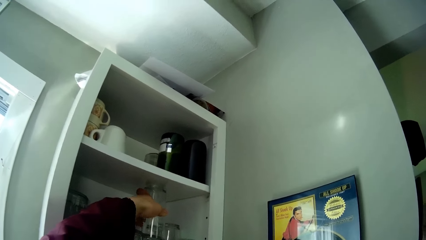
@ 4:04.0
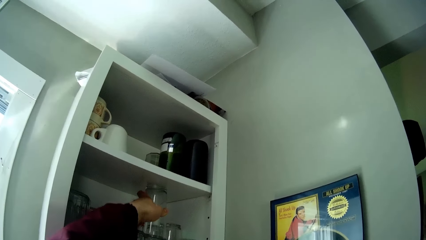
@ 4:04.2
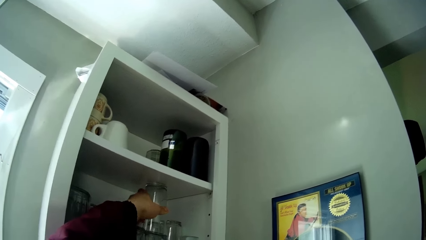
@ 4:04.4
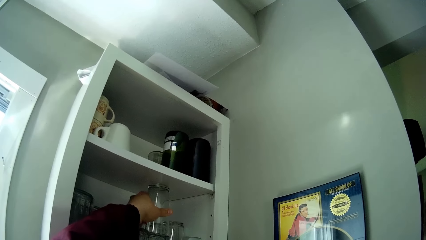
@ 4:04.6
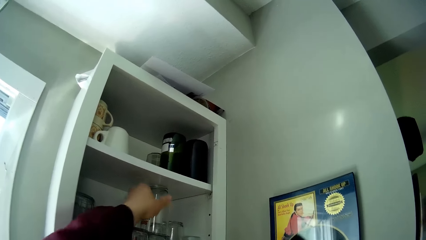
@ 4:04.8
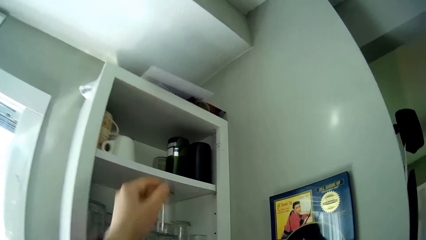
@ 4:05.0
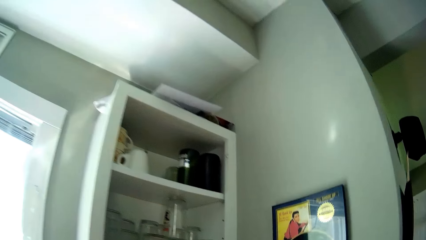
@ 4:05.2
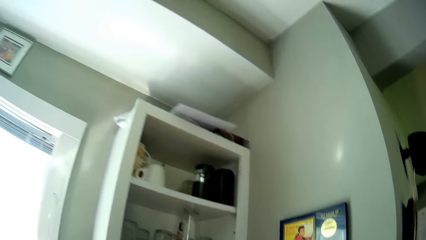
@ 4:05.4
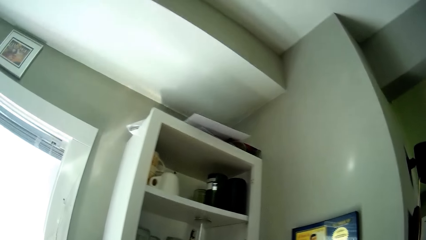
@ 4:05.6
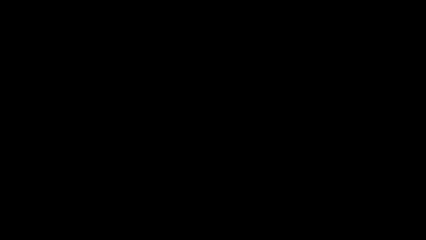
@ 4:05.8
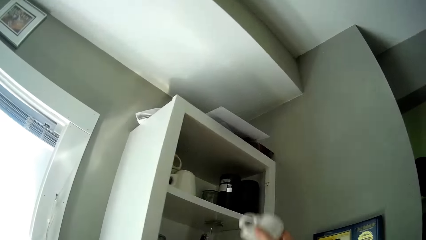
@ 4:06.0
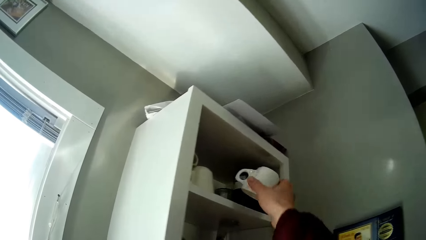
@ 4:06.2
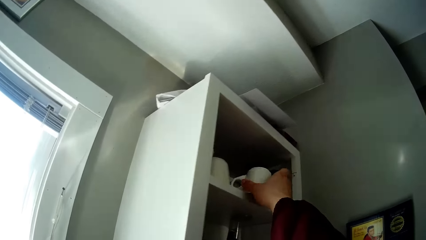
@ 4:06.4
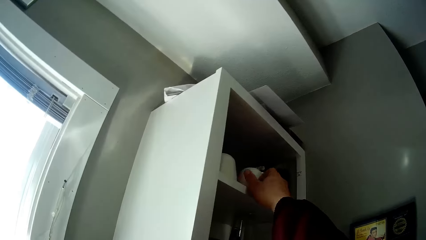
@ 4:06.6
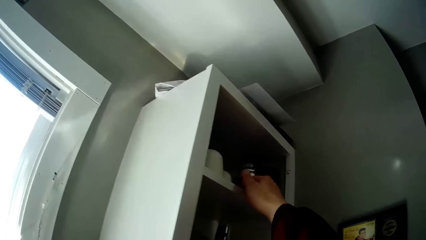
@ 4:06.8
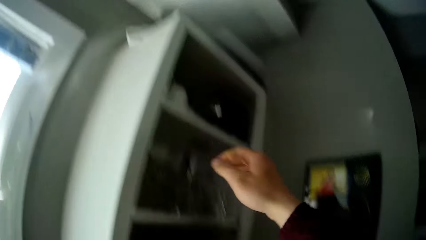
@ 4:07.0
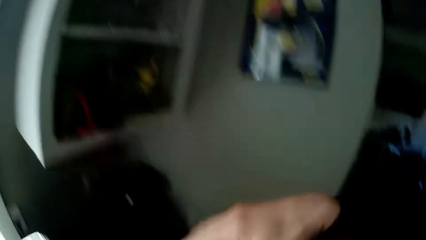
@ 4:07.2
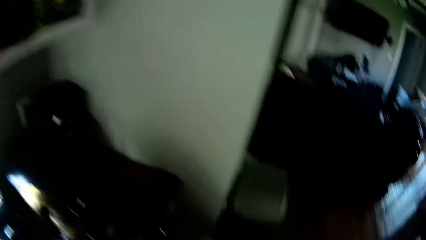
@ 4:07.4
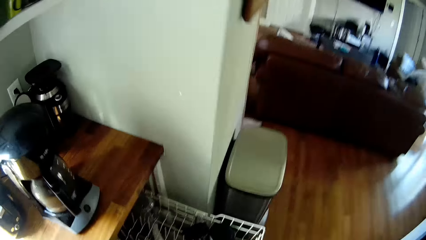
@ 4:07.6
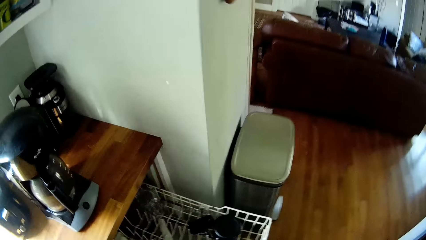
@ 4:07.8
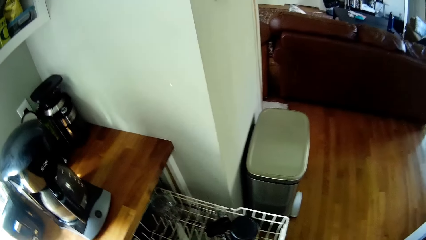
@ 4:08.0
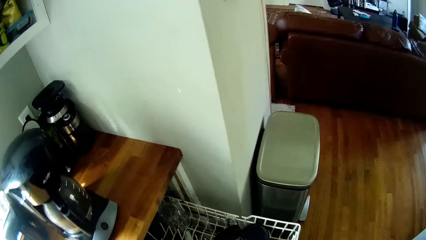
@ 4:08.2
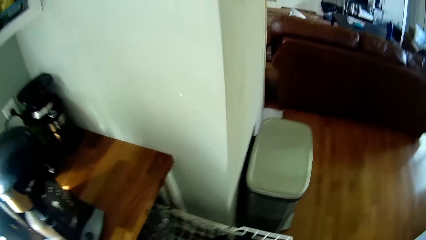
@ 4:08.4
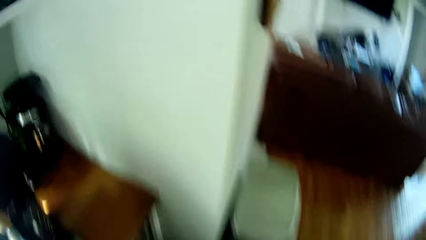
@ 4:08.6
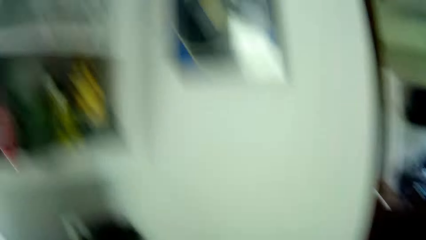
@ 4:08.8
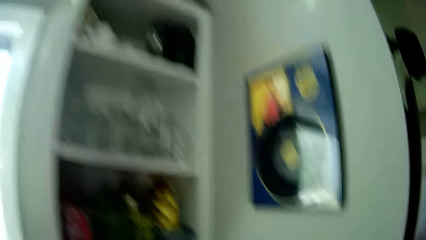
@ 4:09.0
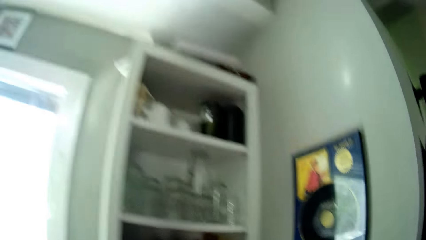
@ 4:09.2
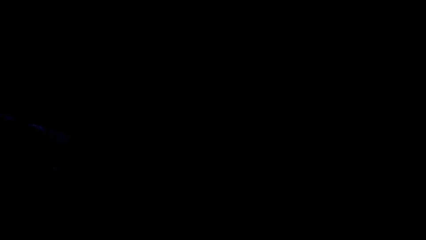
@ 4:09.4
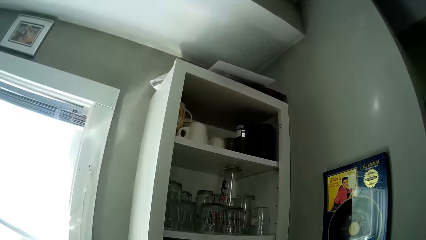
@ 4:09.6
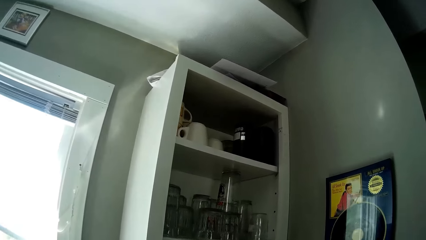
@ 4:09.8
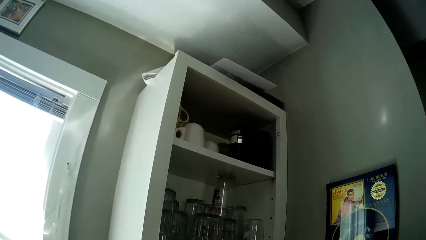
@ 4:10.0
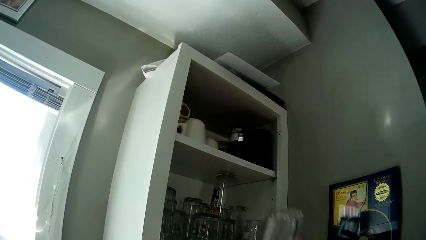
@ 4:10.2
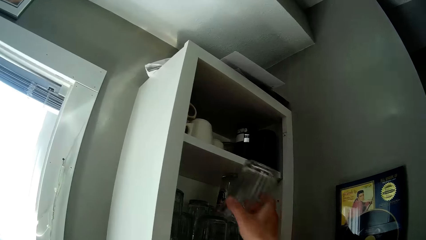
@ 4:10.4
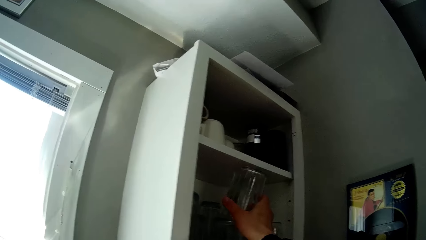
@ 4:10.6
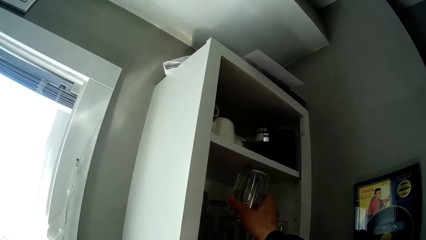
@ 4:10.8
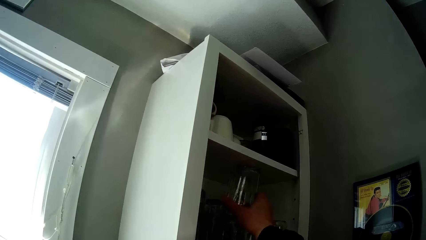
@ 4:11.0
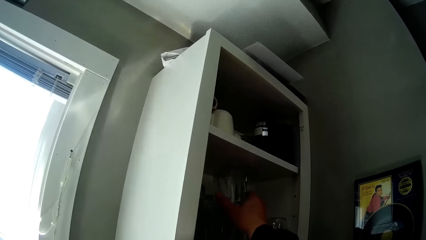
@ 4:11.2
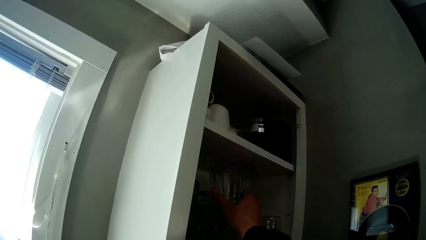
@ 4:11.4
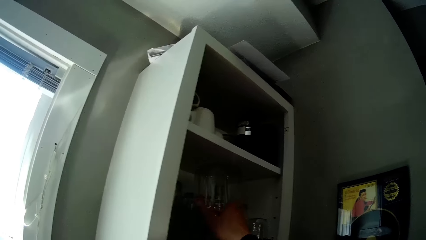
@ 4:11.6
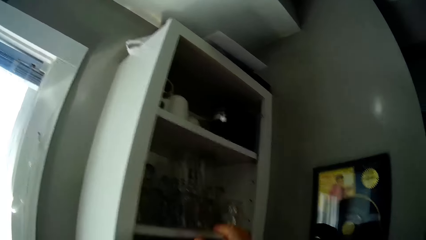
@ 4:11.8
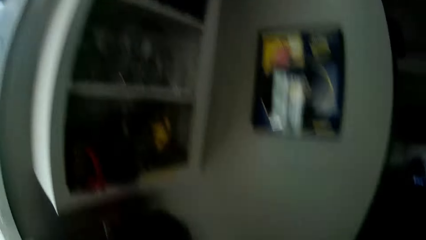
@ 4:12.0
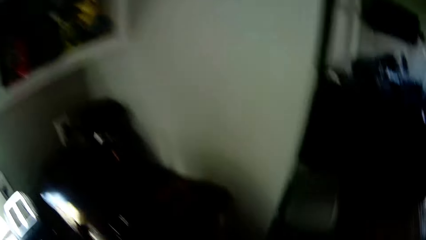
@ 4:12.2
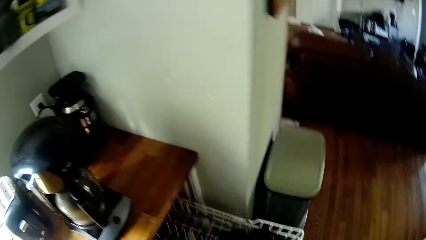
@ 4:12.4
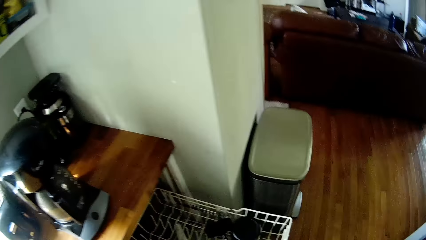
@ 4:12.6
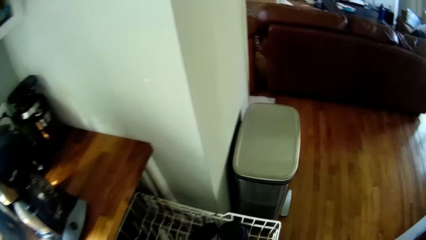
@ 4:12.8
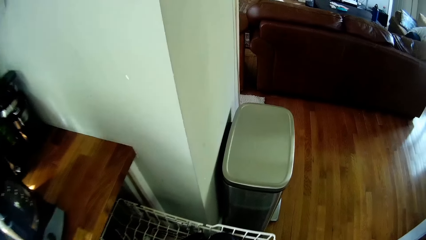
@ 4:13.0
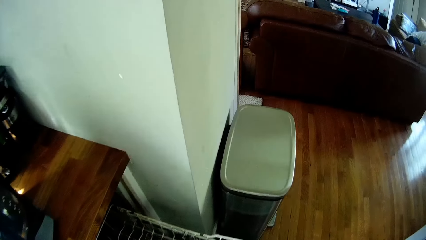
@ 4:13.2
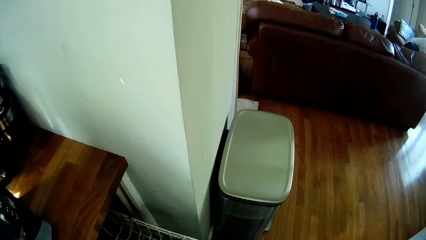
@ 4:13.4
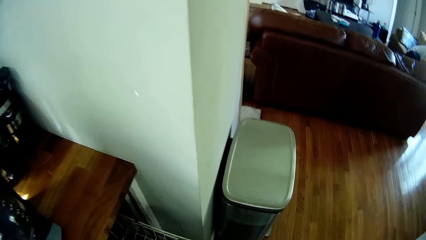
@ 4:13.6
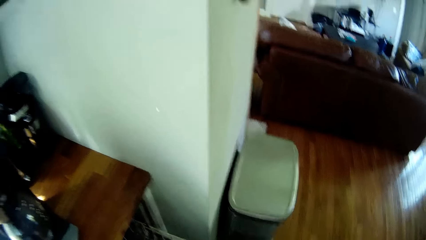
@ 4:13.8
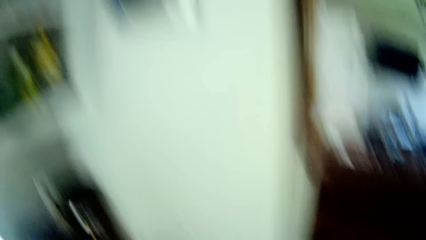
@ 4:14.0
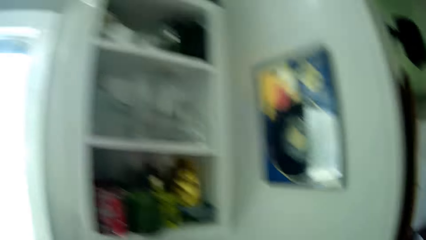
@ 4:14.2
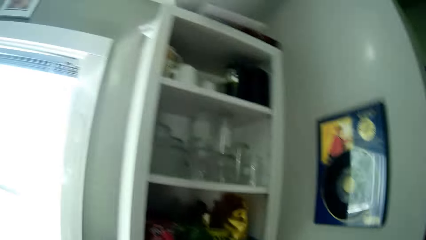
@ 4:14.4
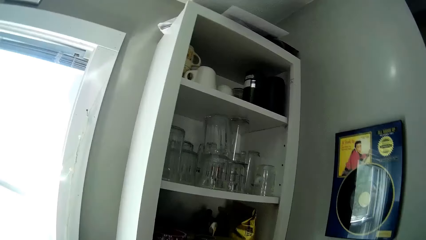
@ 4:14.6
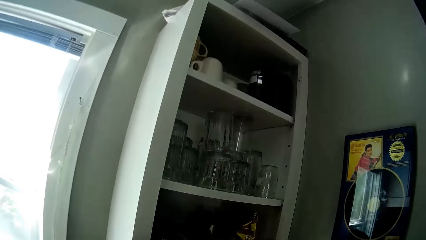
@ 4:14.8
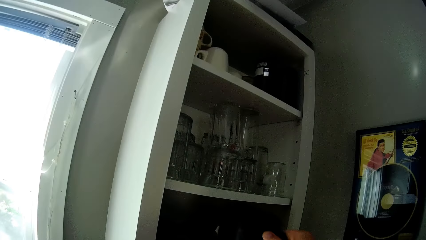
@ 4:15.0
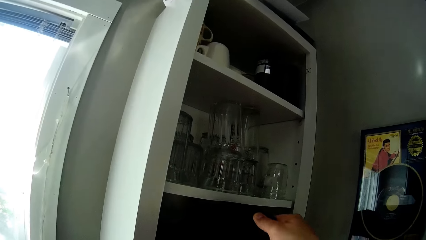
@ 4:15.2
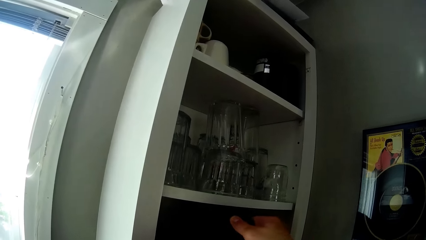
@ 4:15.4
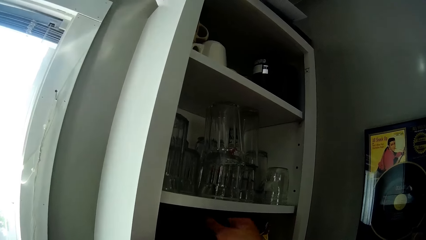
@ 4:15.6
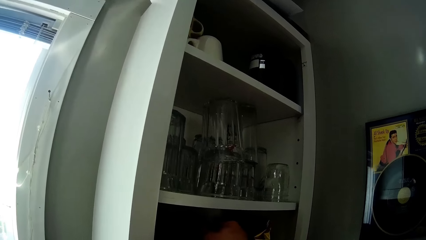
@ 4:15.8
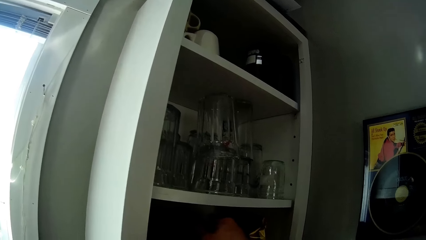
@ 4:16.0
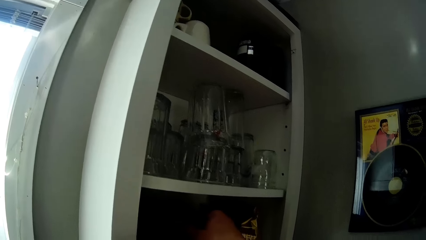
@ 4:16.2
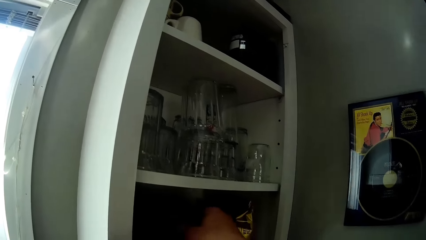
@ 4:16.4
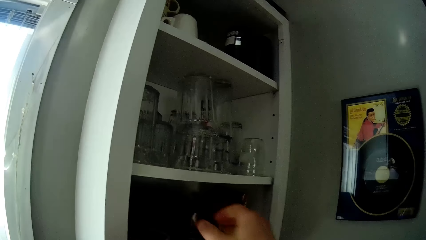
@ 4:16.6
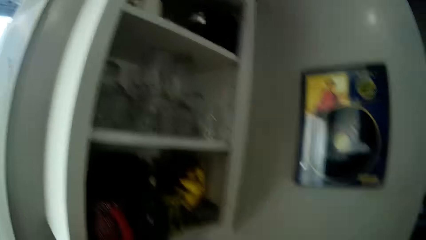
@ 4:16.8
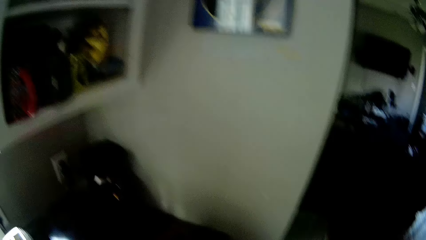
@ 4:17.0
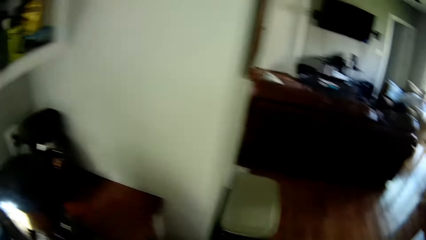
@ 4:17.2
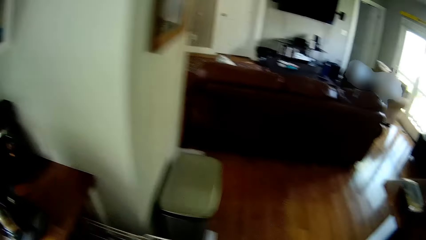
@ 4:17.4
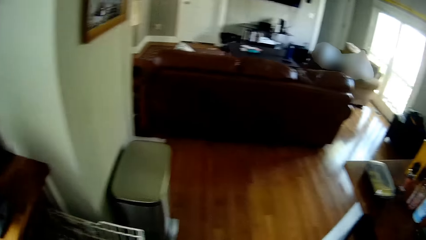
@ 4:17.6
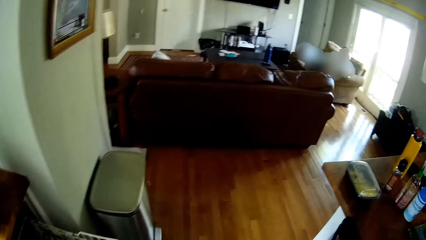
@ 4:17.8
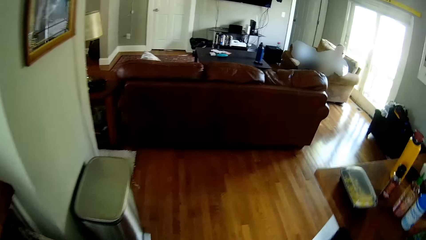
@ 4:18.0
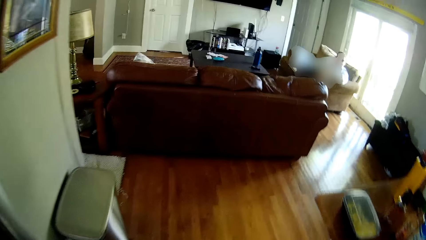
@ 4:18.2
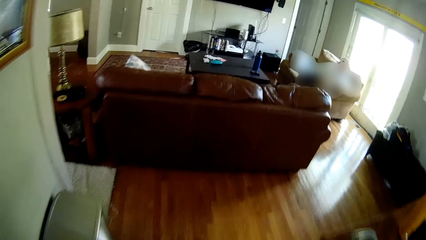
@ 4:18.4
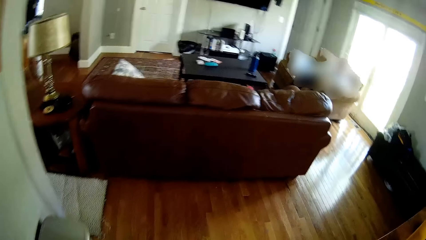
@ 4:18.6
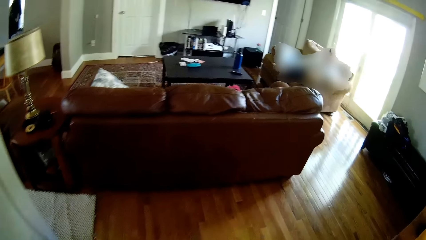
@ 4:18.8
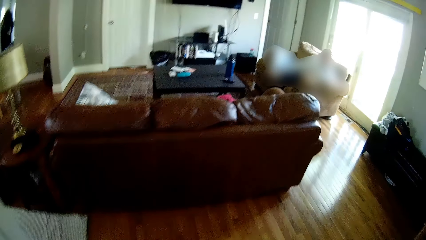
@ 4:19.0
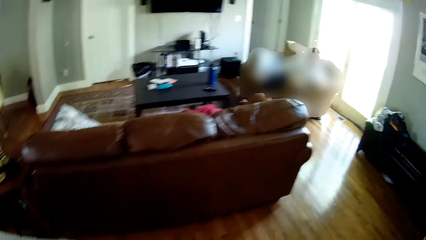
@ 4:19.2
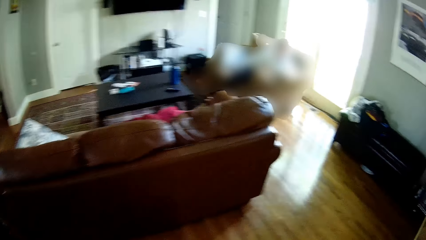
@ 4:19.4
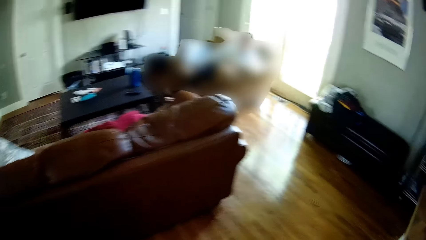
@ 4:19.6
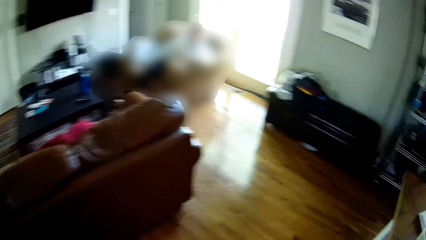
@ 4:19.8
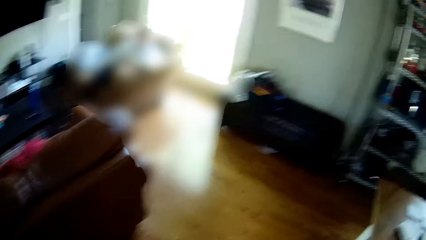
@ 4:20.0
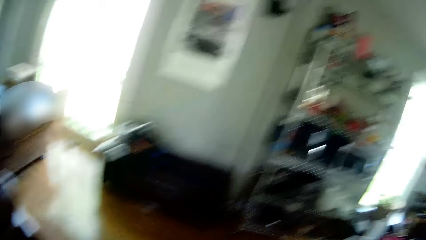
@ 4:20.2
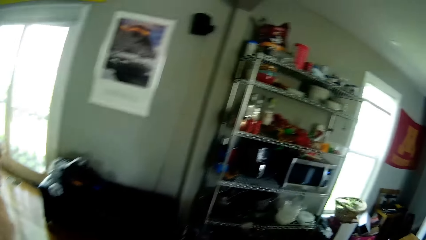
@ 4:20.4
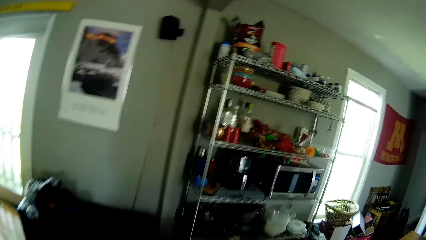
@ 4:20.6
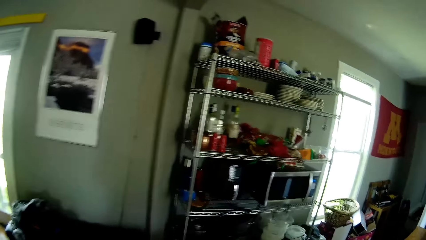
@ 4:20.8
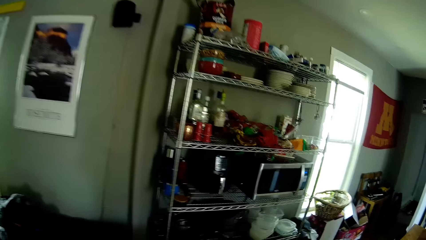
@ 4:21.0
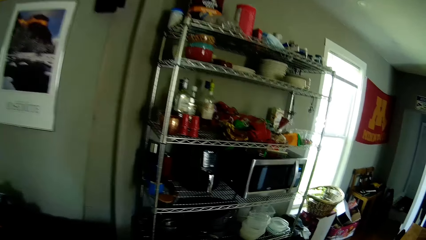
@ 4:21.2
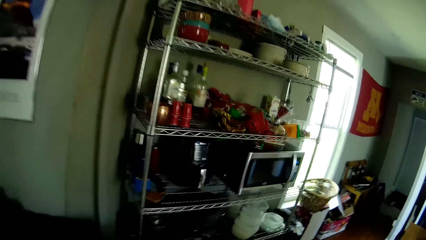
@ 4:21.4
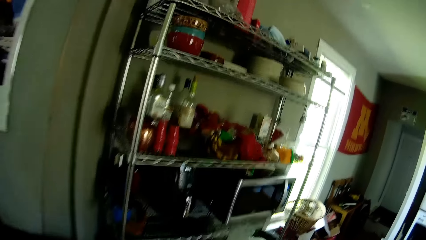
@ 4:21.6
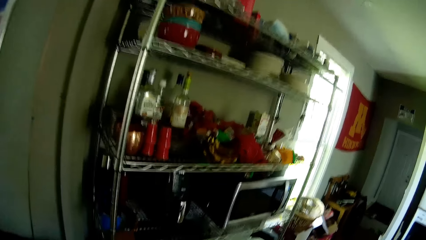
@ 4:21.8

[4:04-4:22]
The camera wearer drops a cup in the shelf with his right hand. He looks in the utensil drawer. He drops a cup in the shelf with his right hand again. He looks in the utensil drawer again. He drops a cup in the shelf with his right hand again. He walks around.
